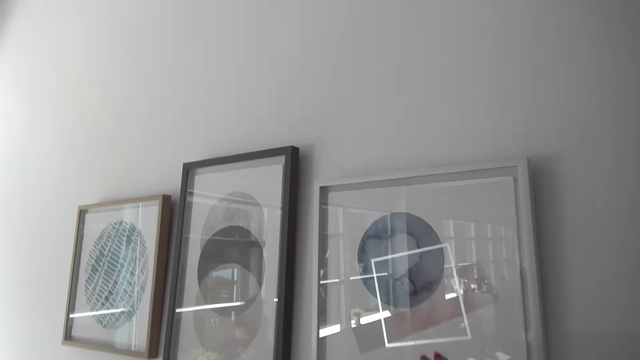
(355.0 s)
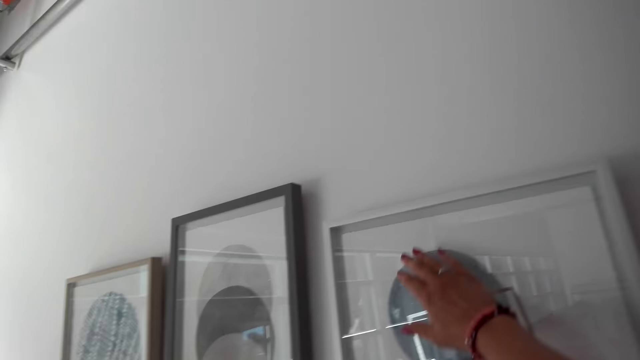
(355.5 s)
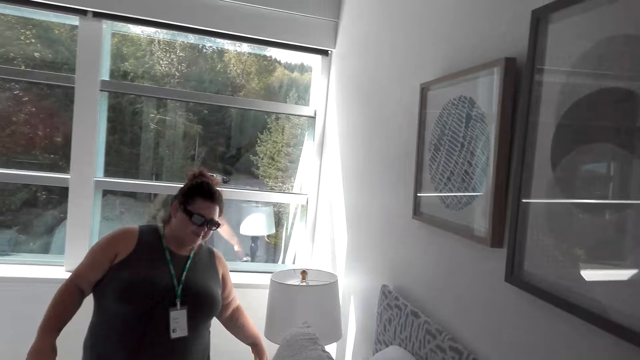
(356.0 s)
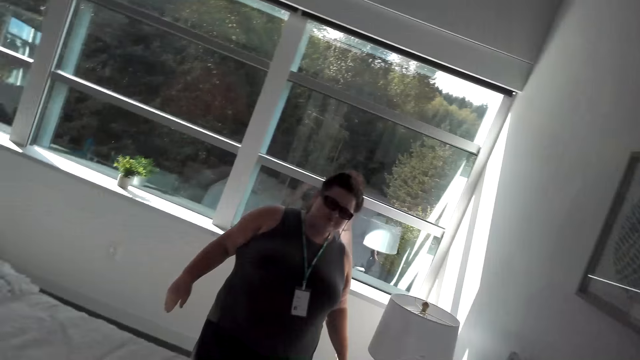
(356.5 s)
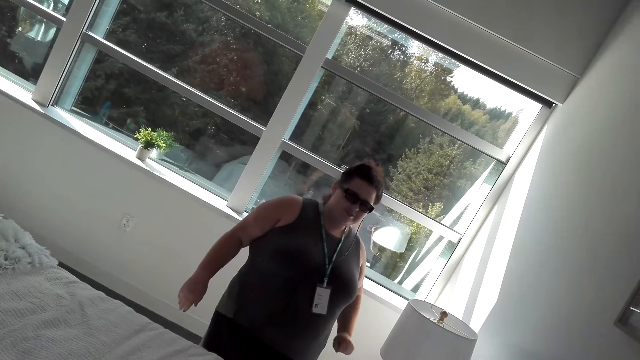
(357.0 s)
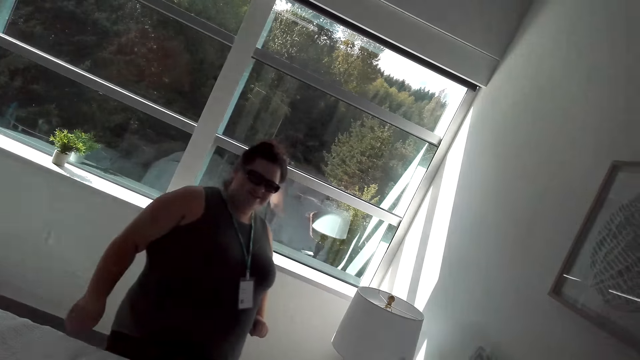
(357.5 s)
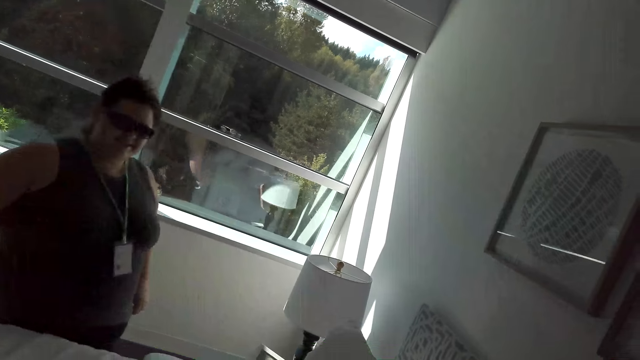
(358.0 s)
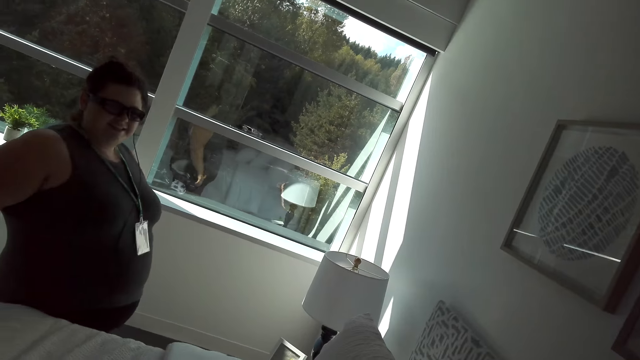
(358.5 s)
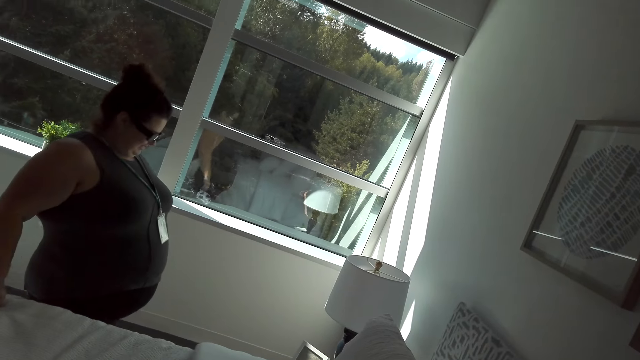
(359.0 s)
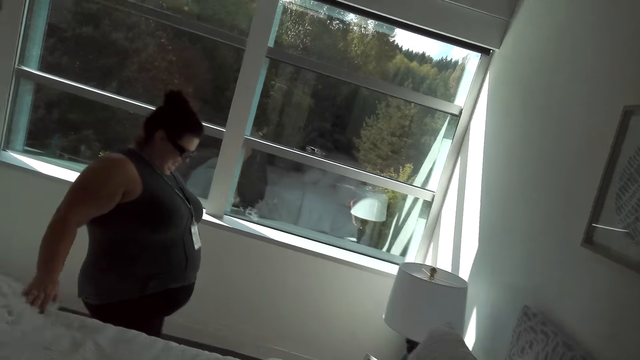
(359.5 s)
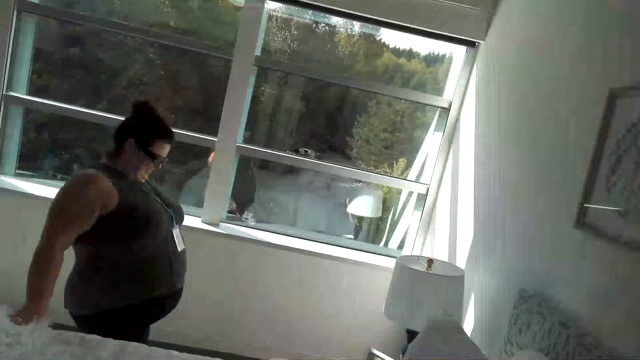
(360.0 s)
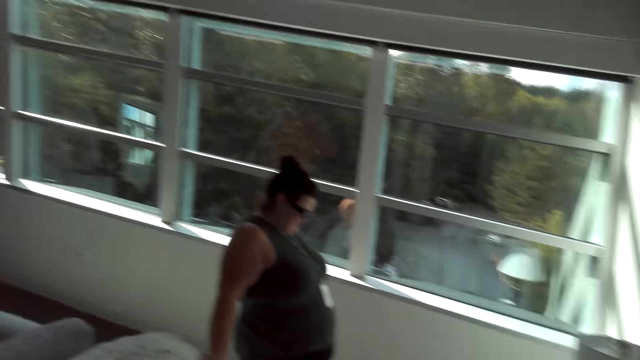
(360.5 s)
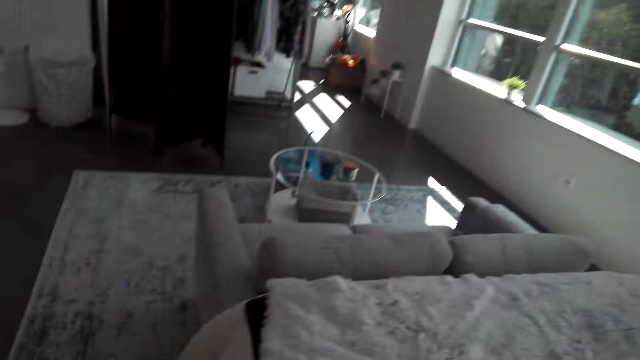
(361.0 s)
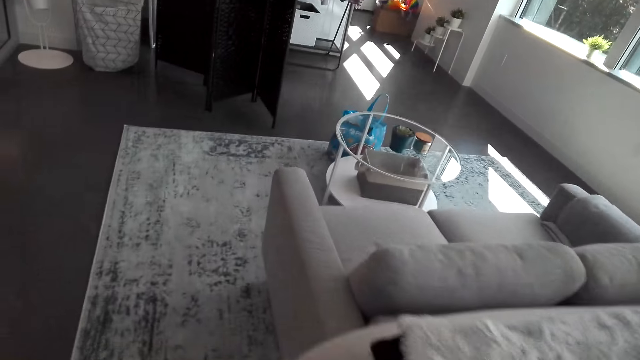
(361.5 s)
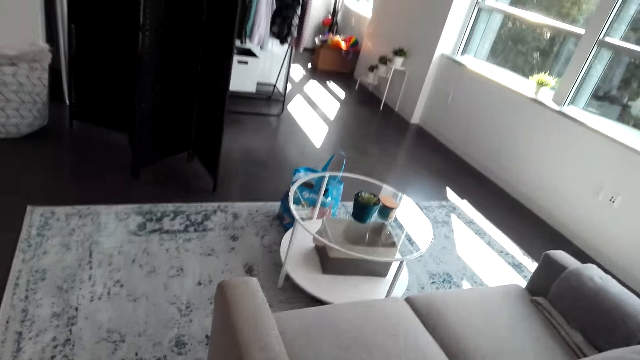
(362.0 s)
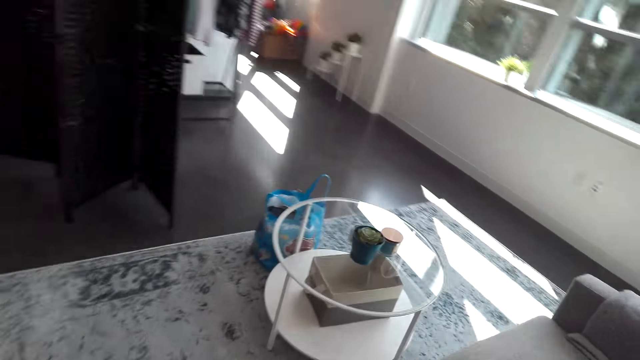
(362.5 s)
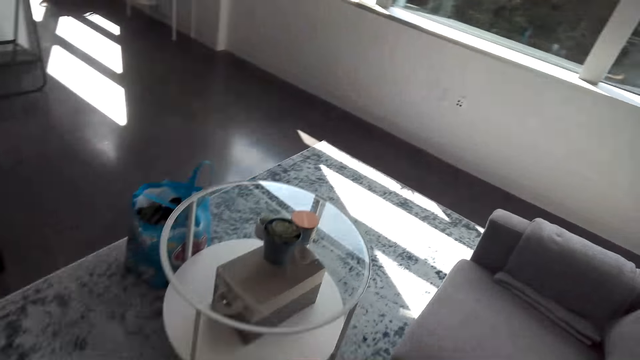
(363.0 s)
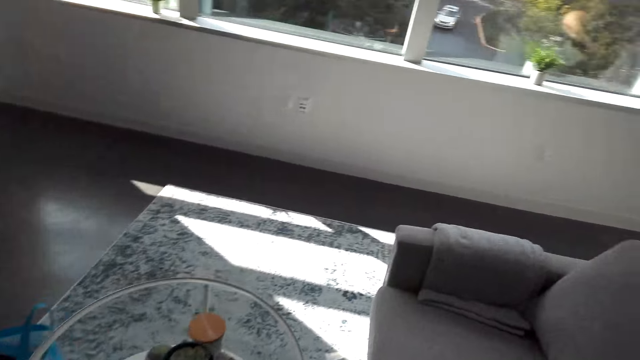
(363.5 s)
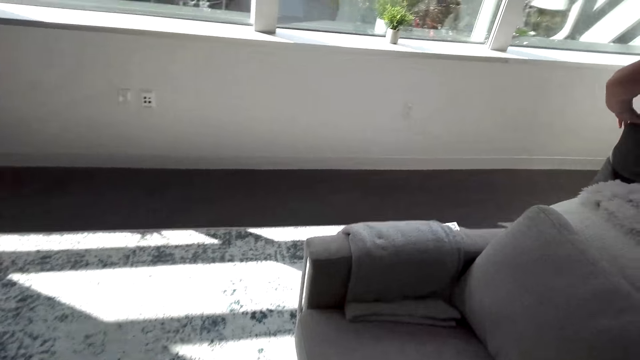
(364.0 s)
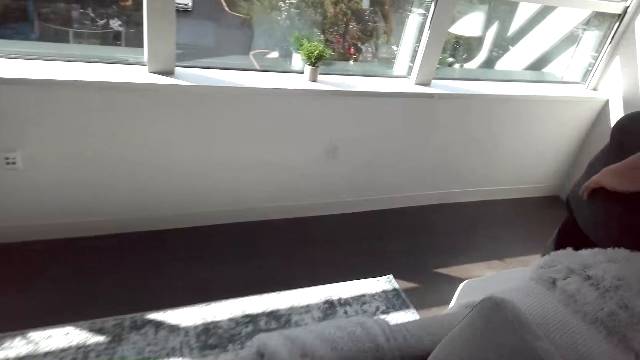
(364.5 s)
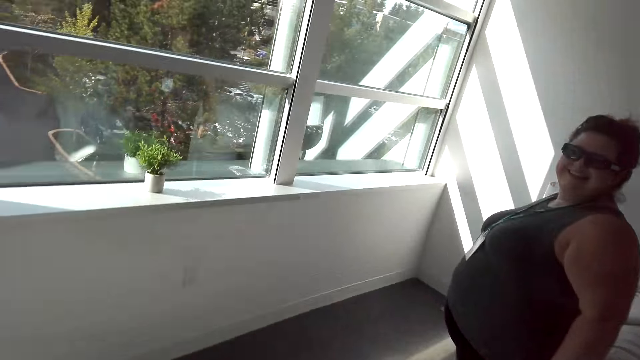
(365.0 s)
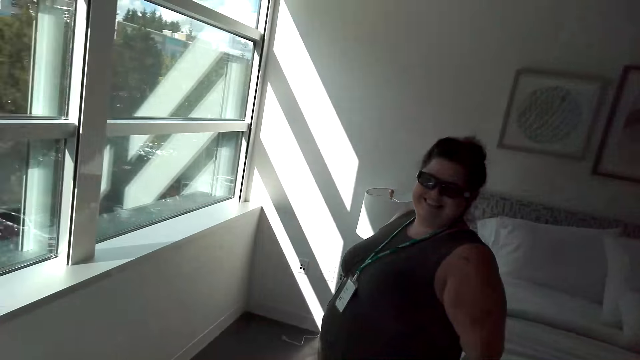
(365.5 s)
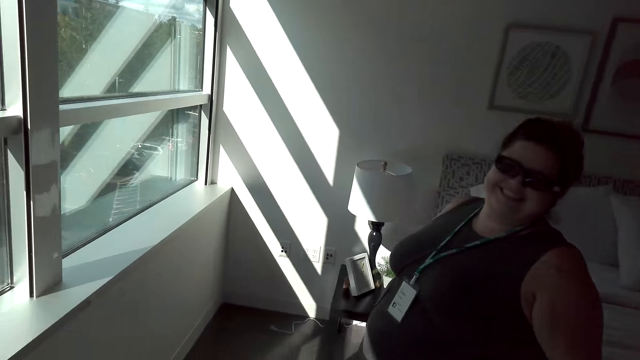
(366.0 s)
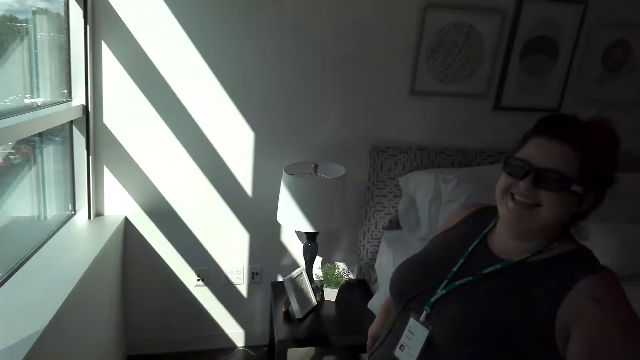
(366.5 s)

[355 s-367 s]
A woman touches the picture frame on top of the night stand. The woman removes her hand from the picture frame. The woman converses with another woman in the room.

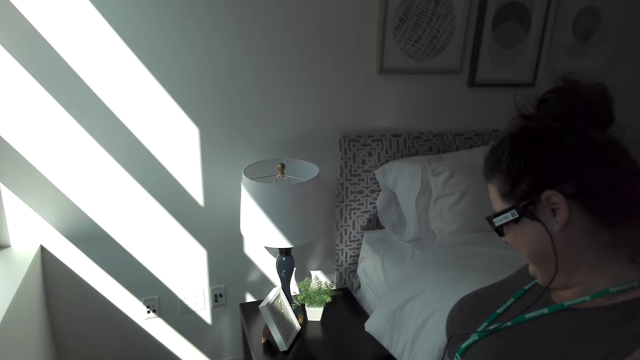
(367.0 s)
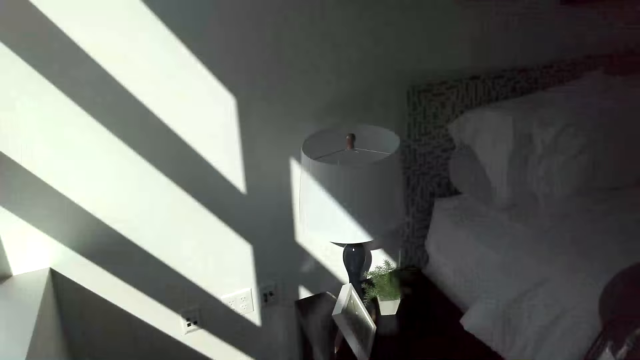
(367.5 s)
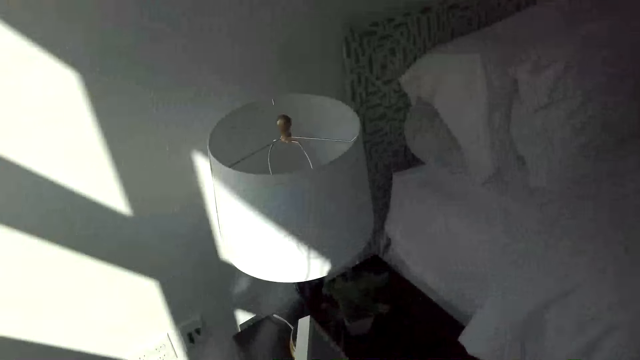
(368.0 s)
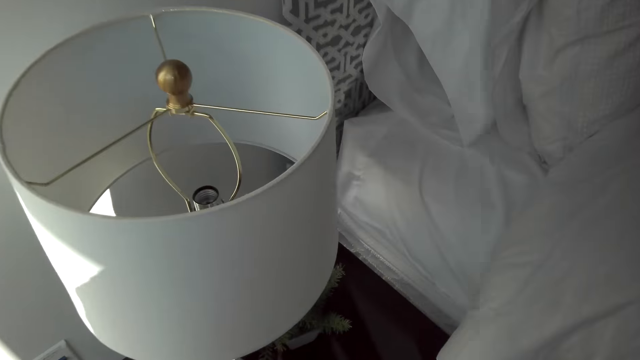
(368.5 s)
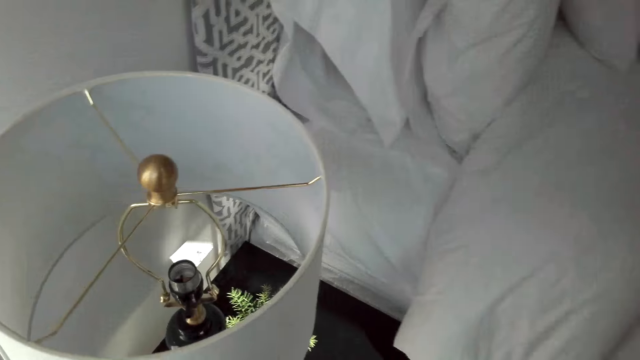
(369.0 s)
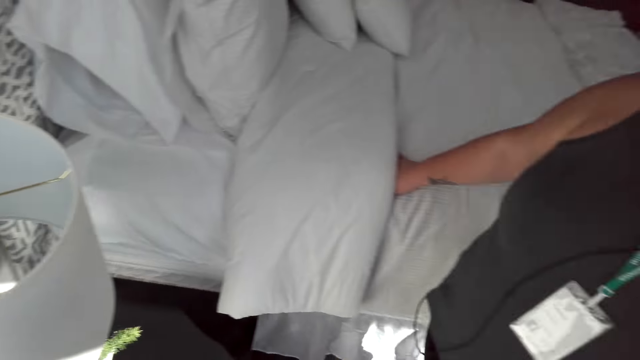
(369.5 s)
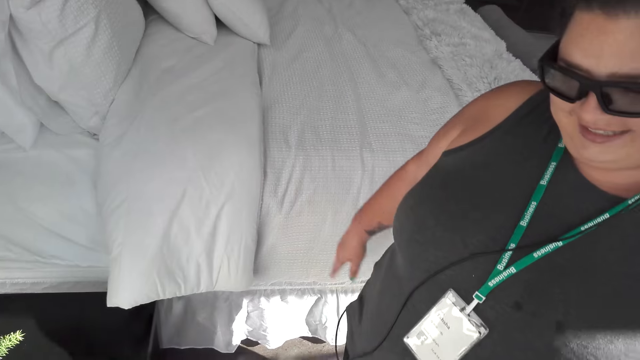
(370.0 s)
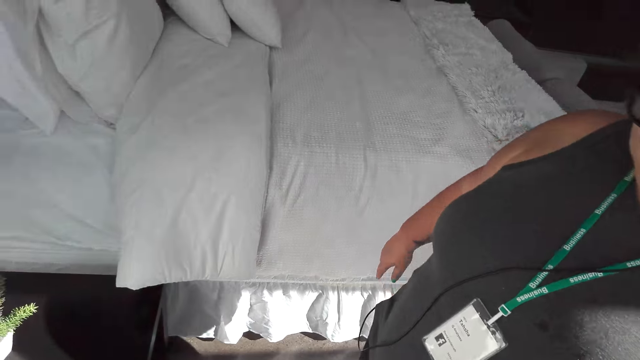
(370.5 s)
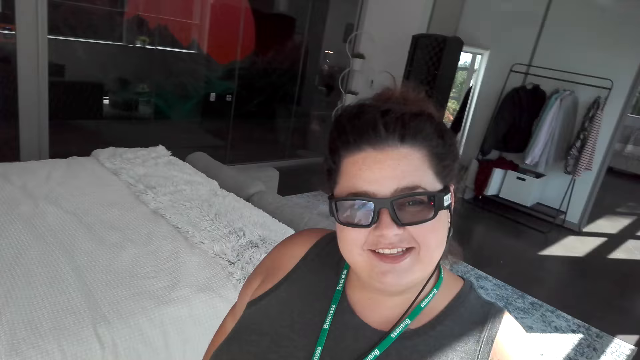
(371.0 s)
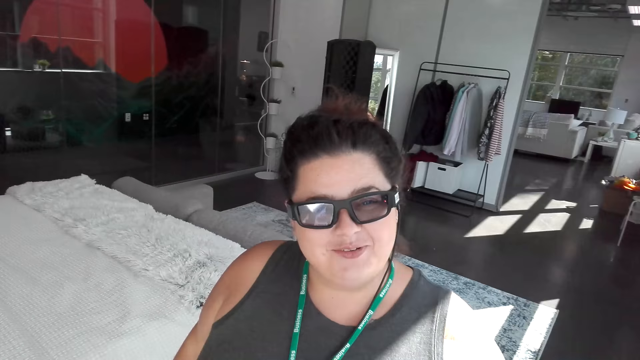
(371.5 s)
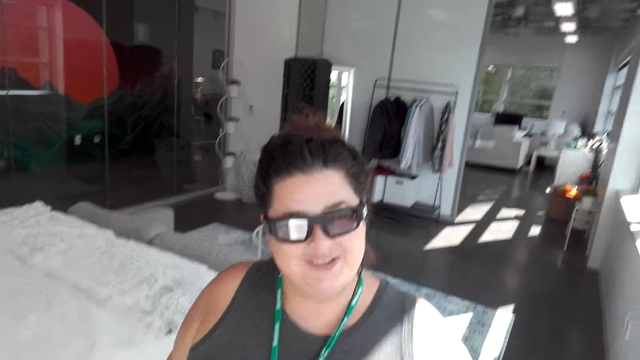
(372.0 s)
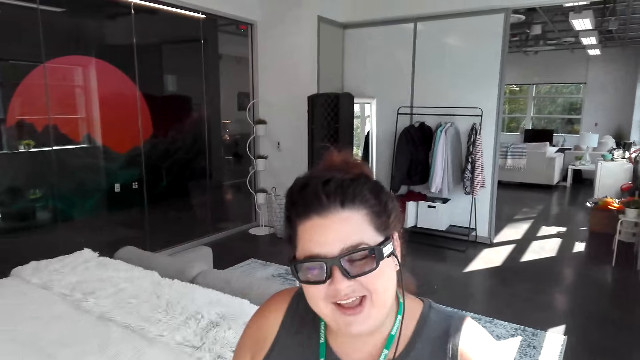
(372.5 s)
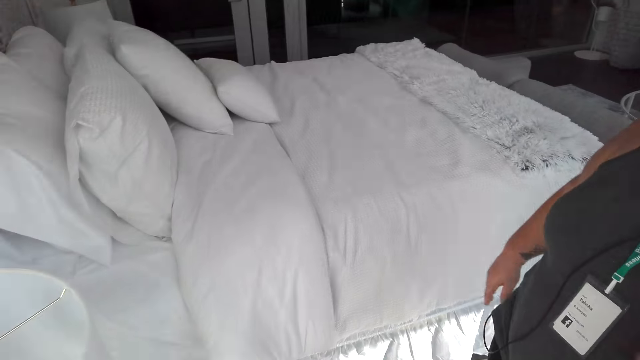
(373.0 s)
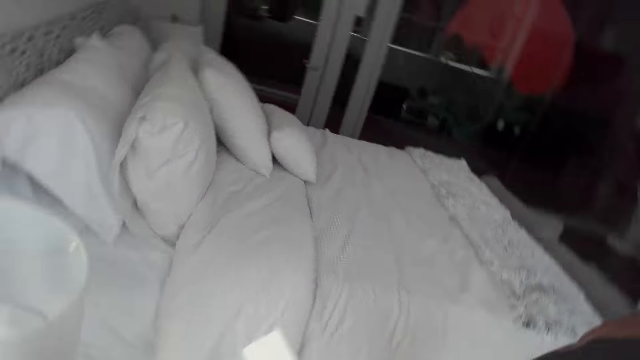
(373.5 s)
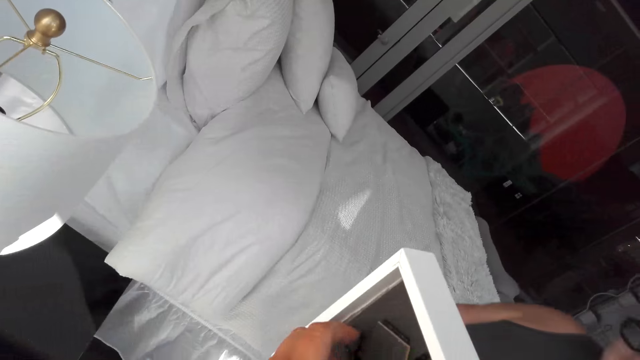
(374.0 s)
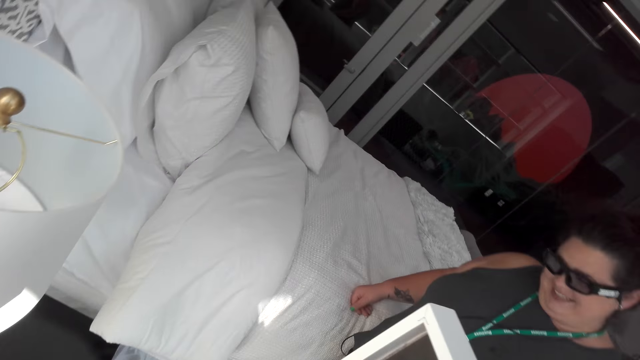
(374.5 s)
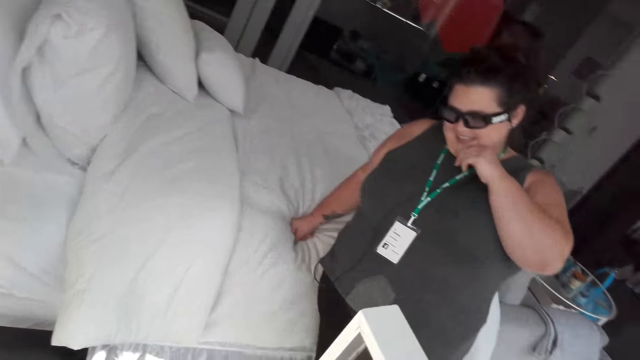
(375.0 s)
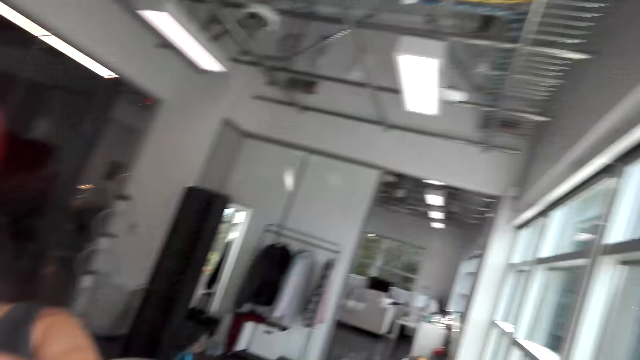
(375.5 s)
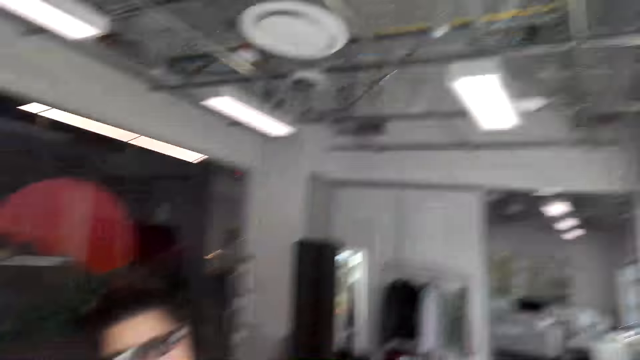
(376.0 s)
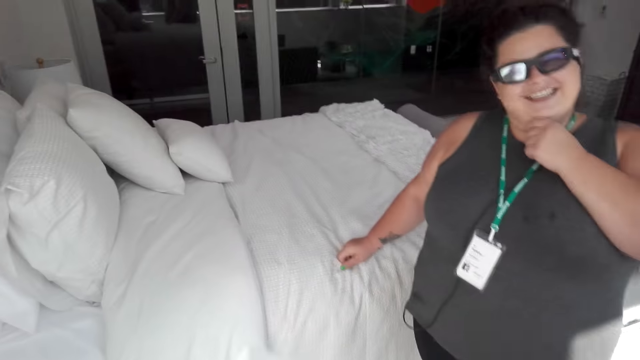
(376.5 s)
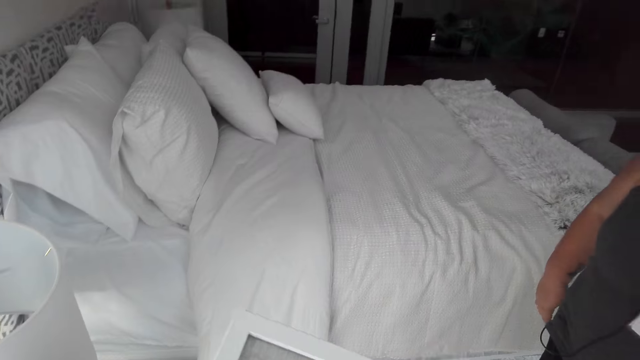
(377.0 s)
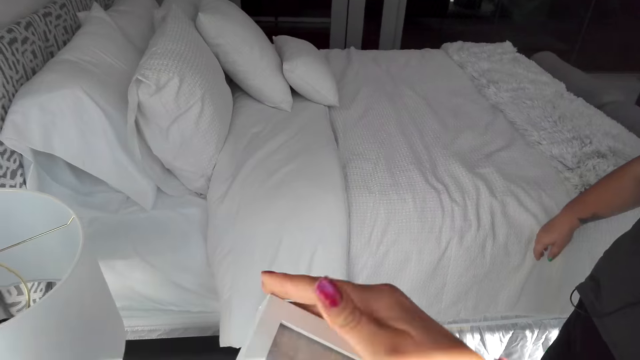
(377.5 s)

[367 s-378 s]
The camera wearer shows a woman a picture frame. The woman holds the picture frame in her hand.
